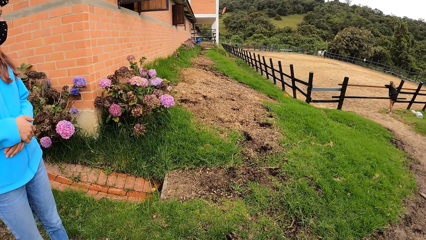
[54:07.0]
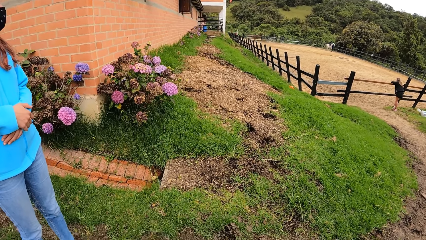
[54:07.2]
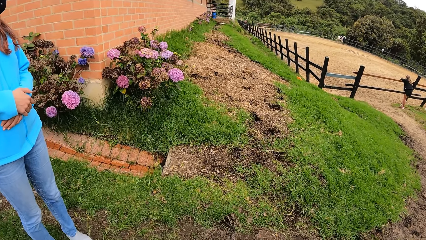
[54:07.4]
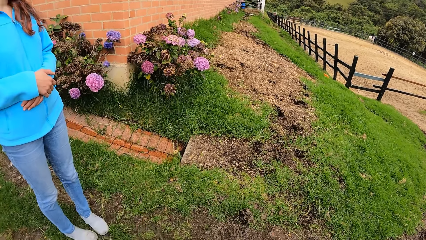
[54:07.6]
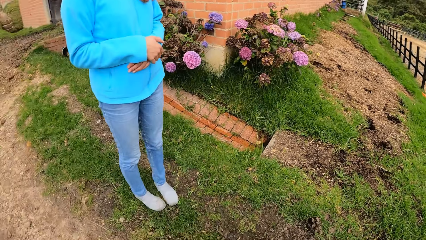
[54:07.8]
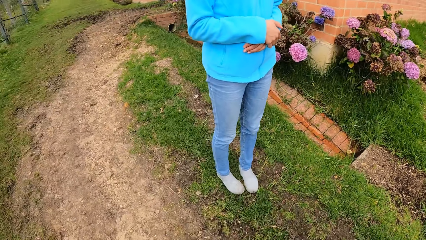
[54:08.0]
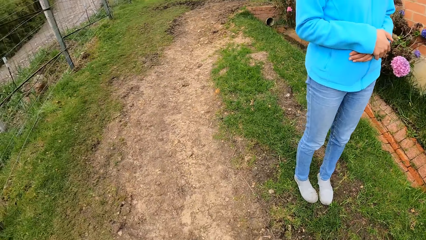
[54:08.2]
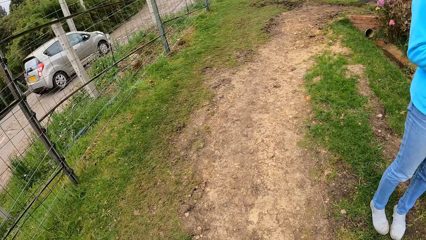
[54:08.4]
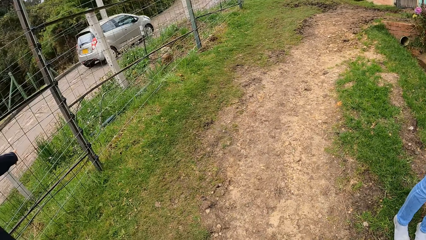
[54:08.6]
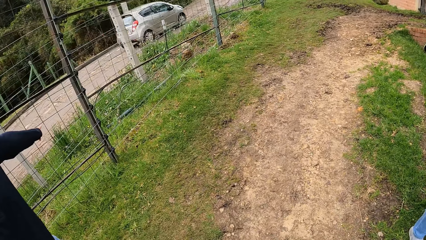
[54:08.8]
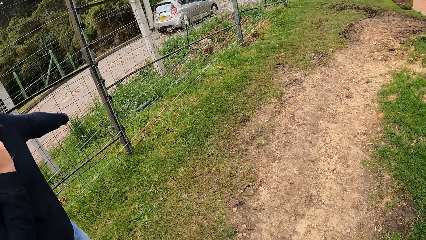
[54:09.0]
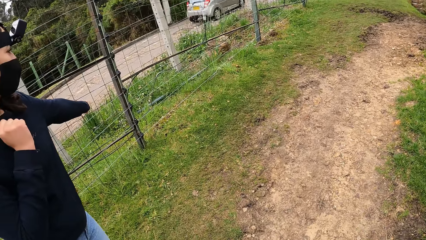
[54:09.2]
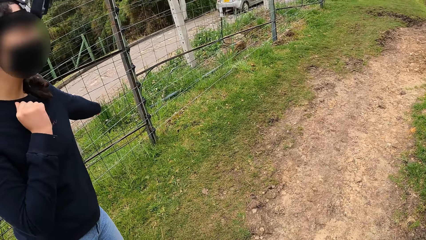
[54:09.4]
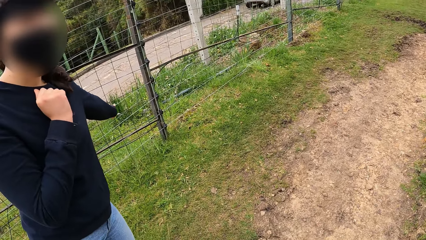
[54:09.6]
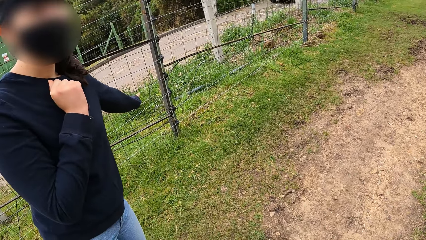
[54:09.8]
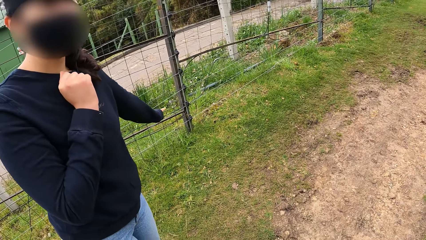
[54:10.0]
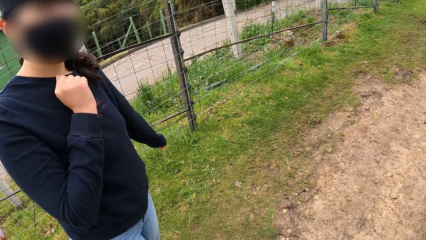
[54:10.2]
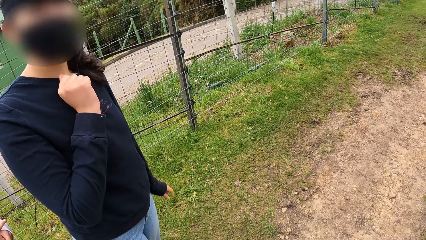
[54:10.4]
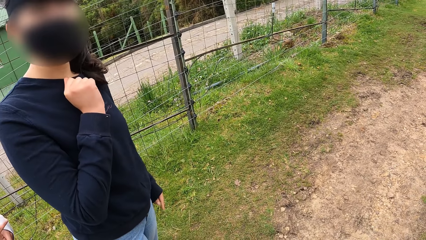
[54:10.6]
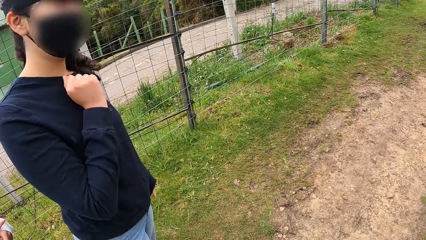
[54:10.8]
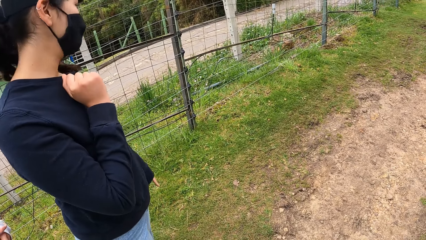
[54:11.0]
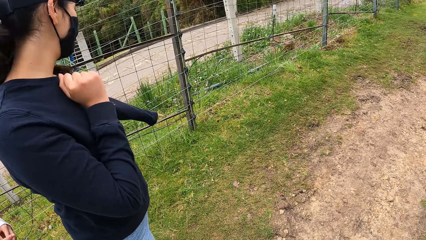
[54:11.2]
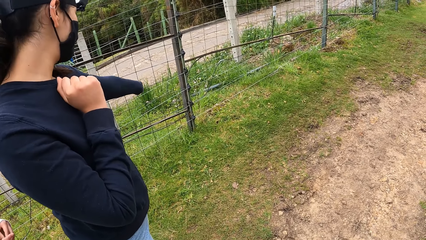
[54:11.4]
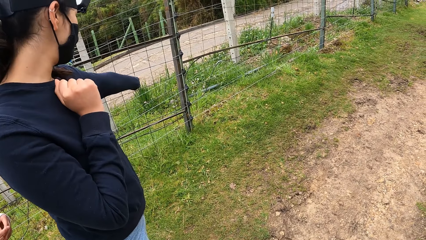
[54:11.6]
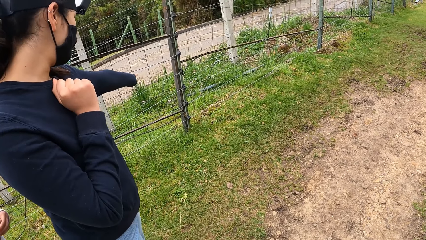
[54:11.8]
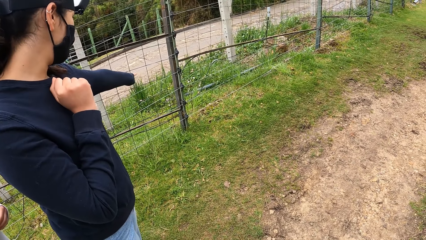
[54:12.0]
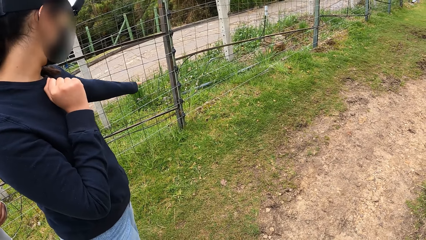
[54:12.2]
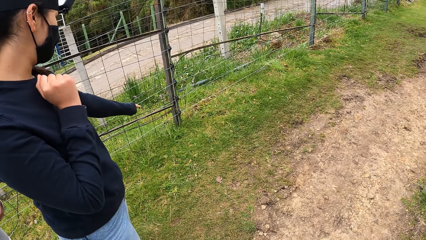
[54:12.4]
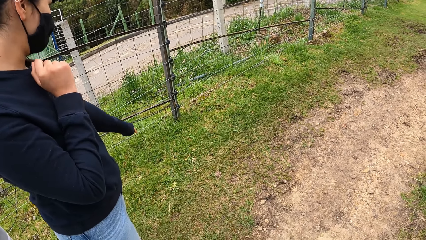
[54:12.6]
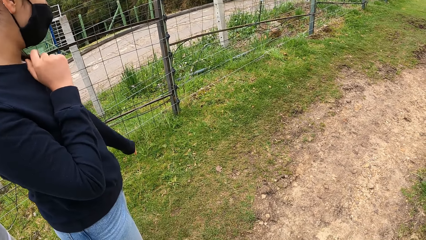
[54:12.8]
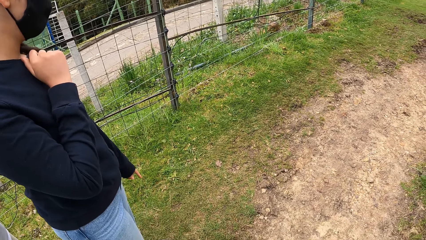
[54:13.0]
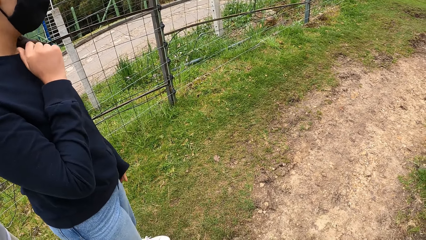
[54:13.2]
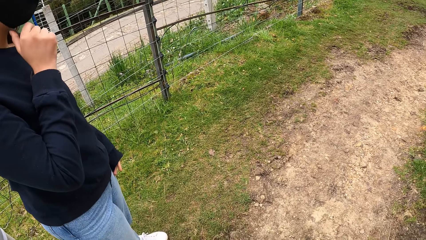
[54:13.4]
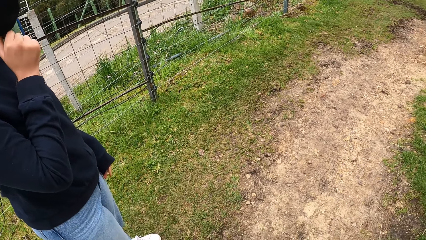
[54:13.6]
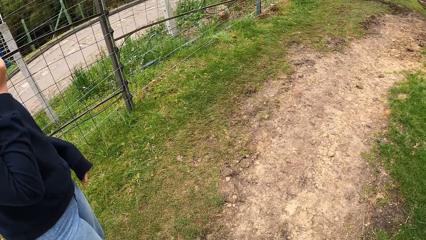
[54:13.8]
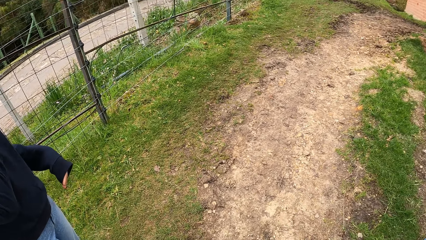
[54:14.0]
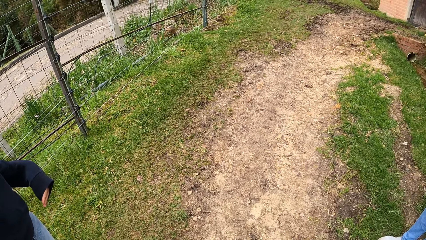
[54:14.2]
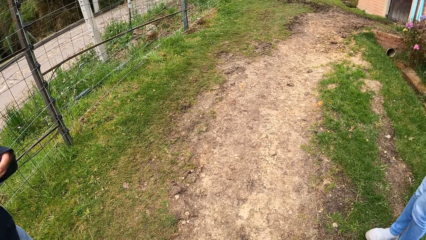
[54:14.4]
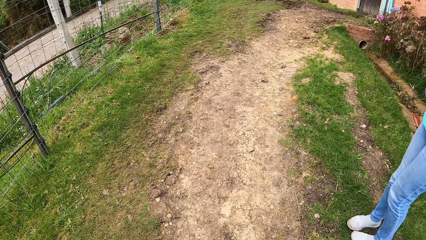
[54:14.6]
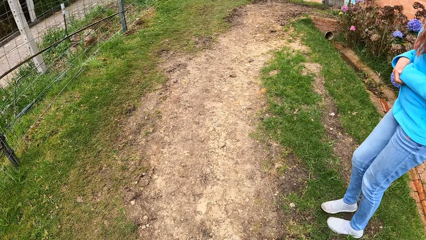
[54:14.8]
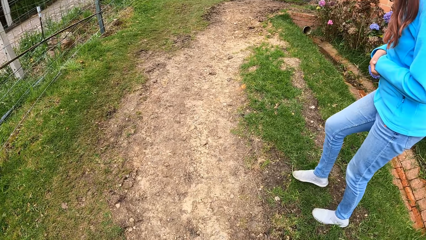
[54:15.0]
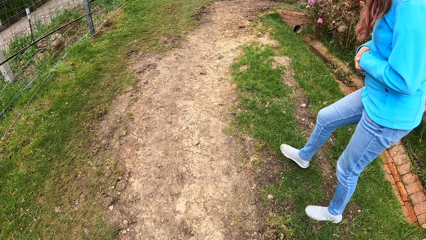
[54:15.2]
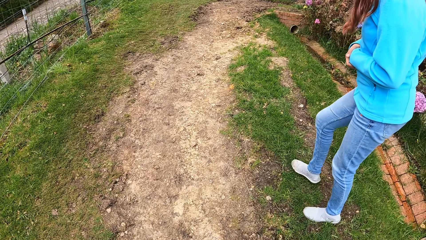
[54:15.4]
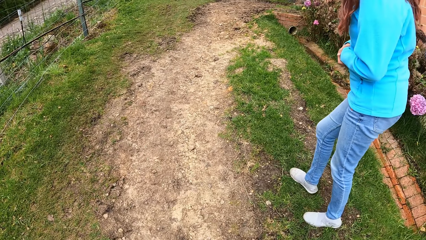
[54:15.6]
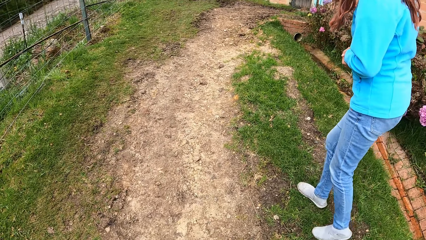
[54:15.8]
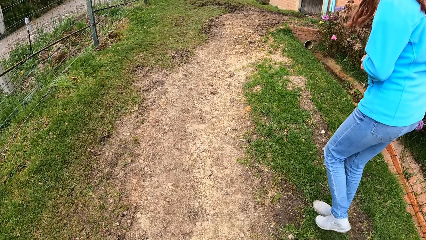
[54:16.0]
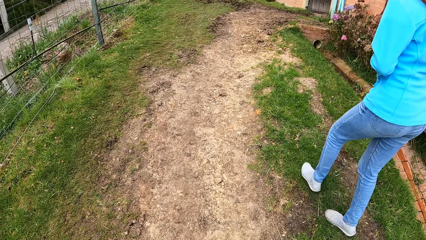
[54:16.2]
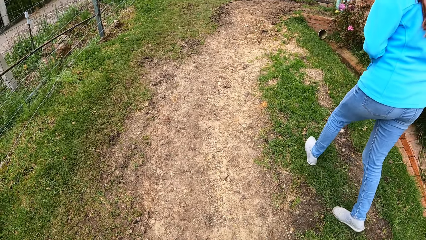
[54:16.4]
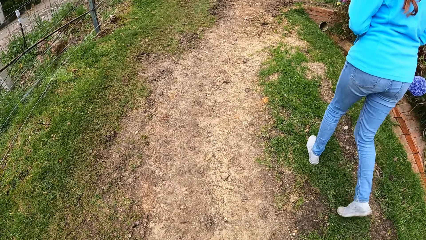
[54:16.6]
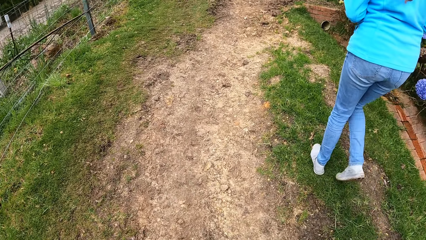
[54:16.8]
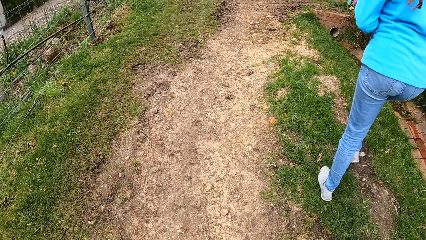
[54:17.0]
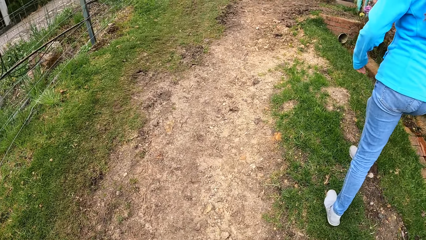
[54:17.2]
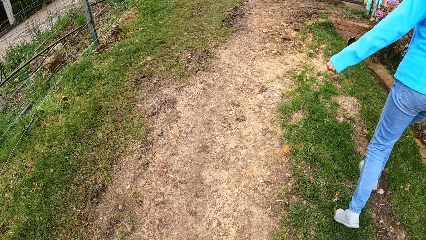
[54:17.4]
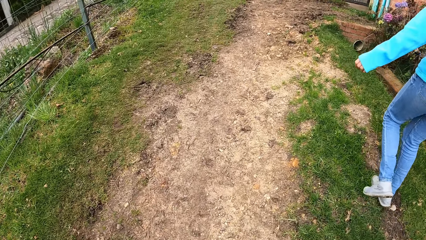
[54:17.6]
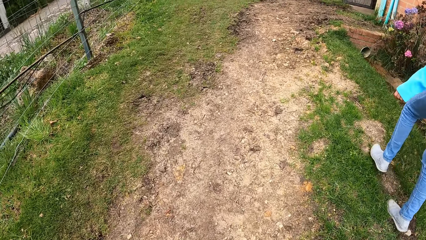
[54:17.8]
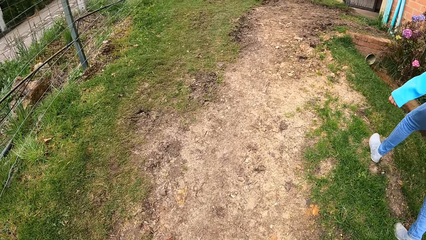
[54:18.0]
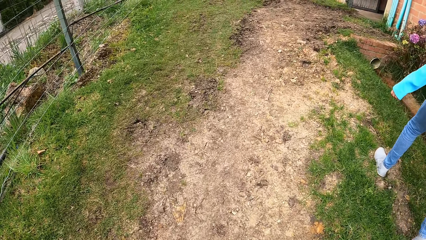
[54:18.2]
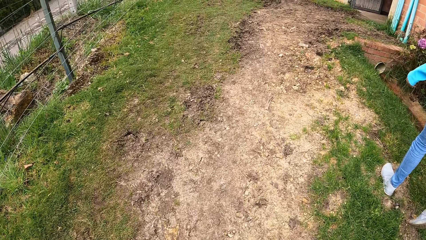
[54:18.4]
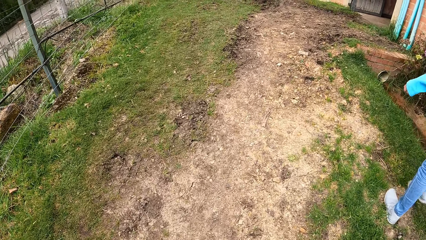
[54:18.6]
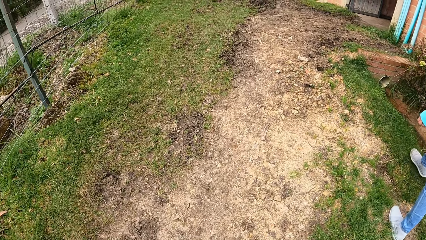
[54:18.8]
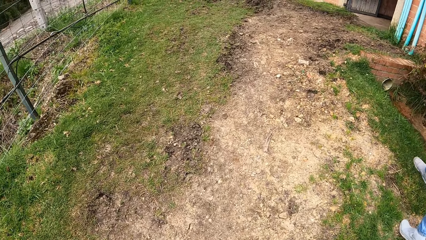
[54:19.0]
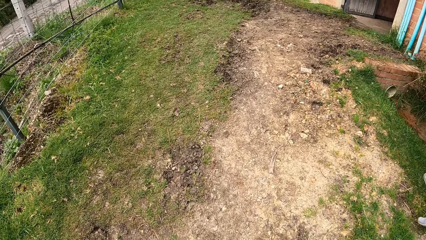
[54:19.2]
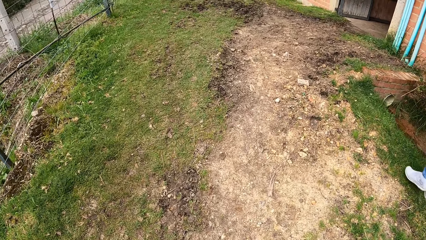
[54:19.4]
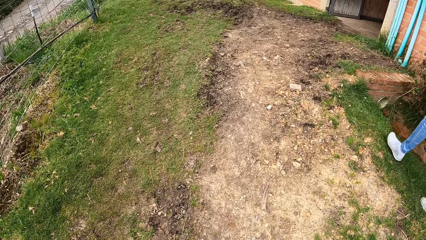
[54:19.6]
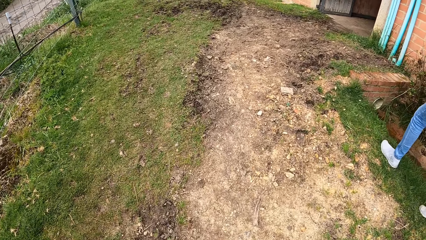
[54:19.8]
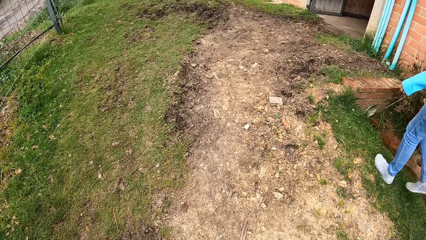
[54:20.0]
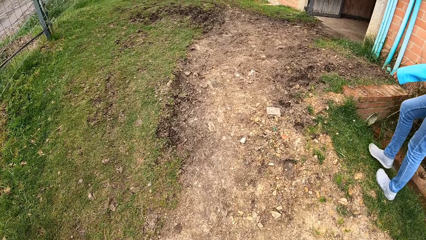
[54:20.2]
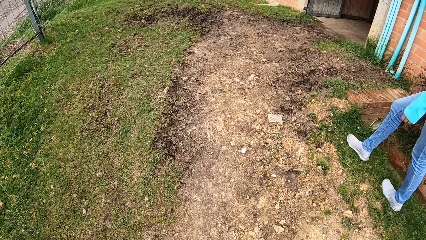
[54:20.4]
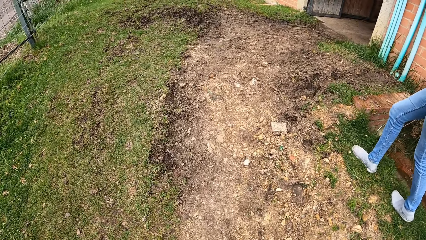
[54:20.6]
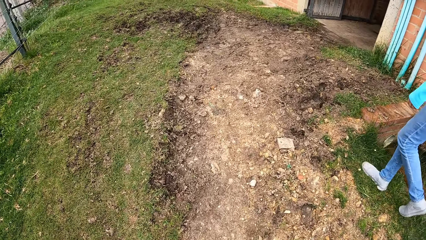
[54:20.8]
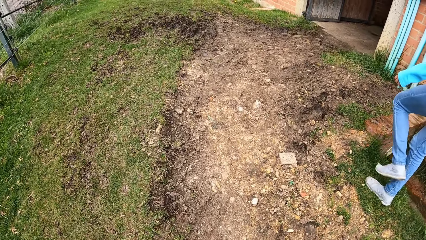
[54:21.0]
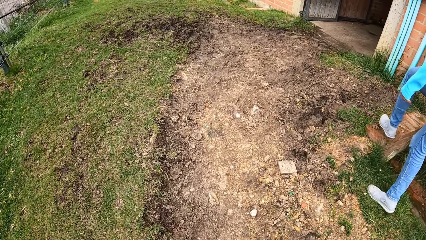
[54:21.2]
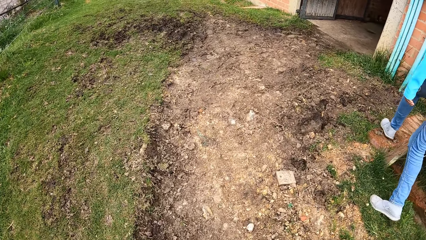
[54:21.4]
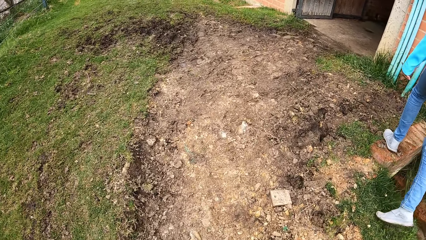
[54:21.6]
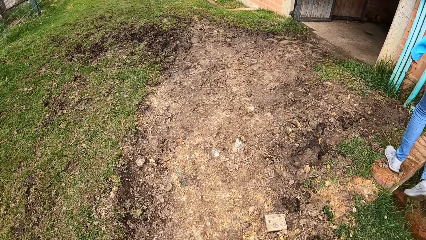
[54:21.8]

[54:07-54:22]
The lady interacts with the camera wearer and talks to the camera wearer. The camera wearer steps forward.
